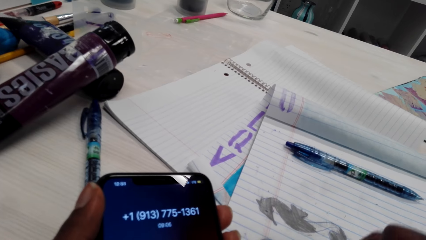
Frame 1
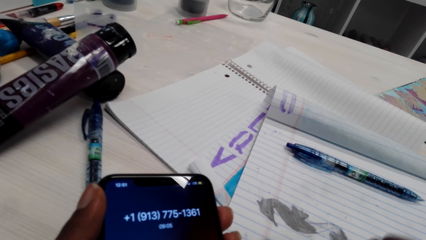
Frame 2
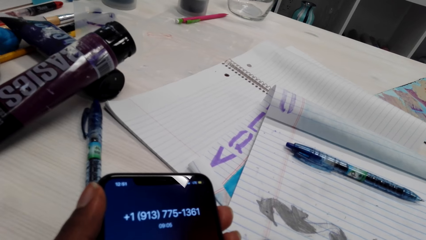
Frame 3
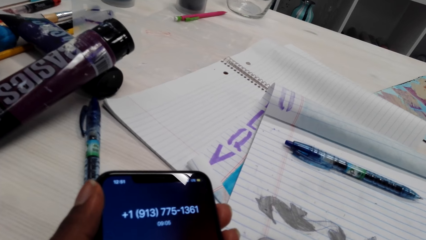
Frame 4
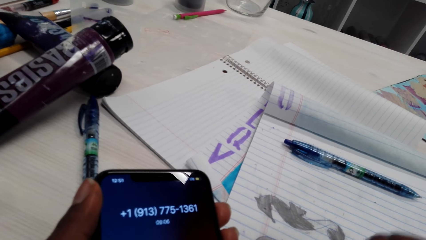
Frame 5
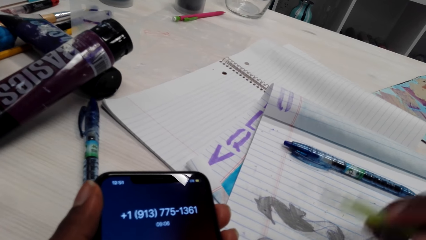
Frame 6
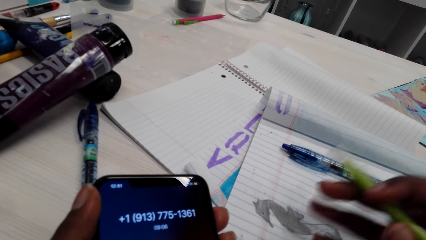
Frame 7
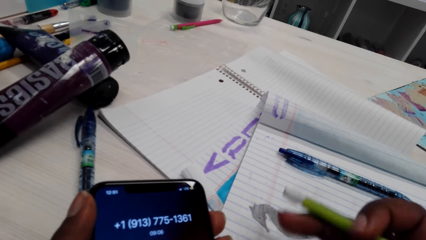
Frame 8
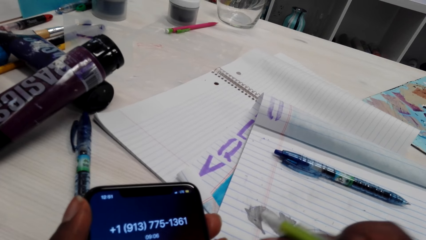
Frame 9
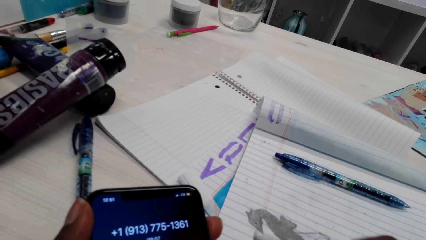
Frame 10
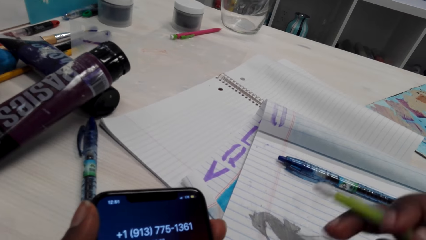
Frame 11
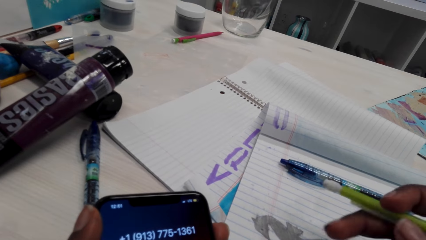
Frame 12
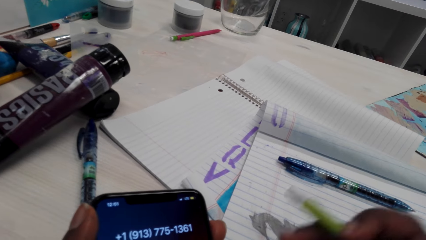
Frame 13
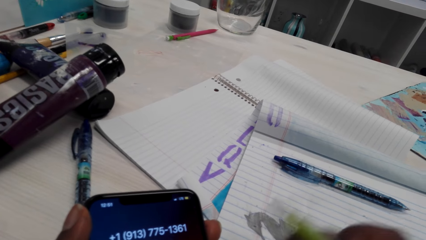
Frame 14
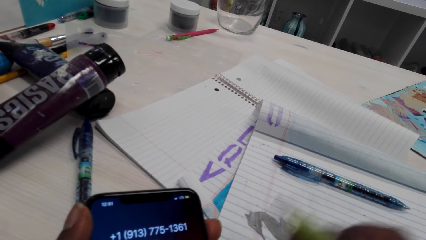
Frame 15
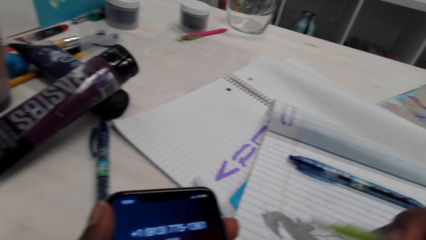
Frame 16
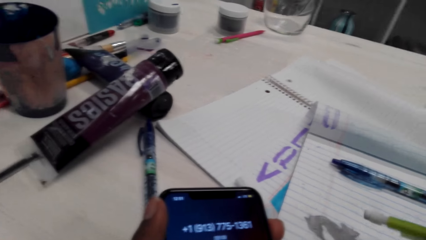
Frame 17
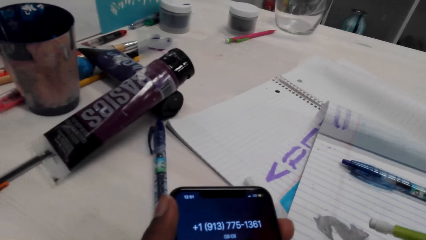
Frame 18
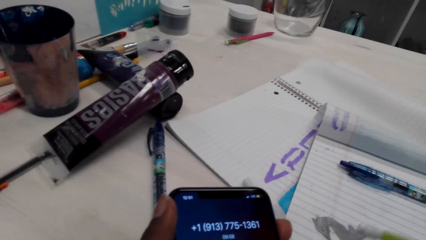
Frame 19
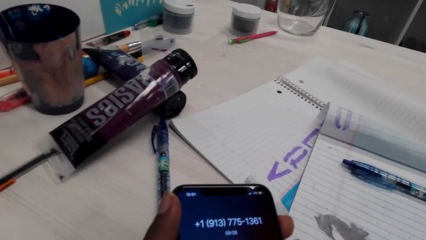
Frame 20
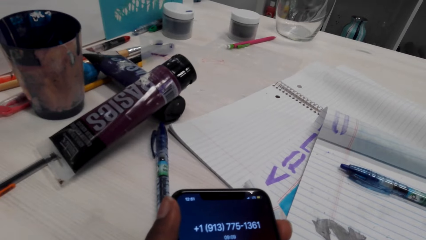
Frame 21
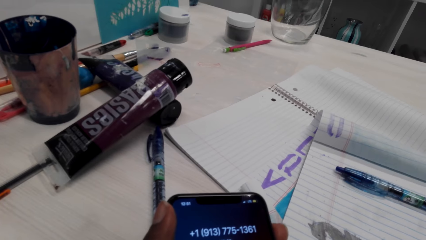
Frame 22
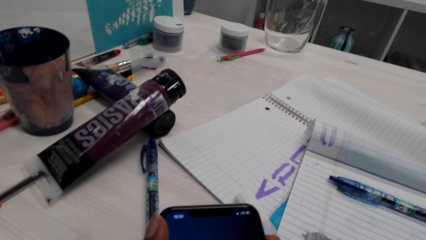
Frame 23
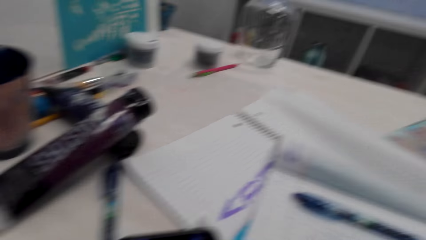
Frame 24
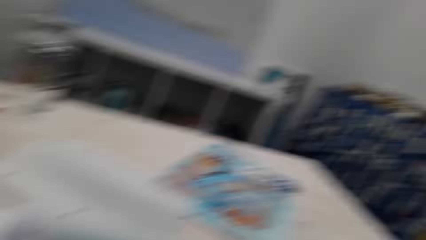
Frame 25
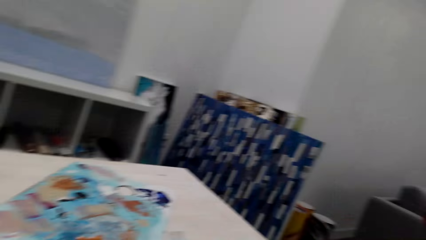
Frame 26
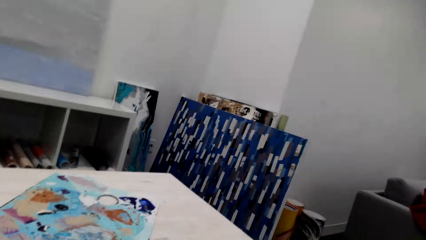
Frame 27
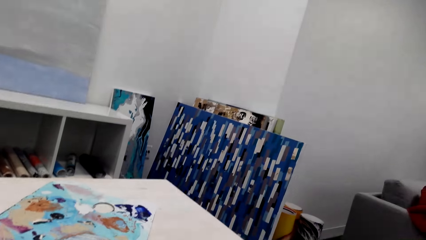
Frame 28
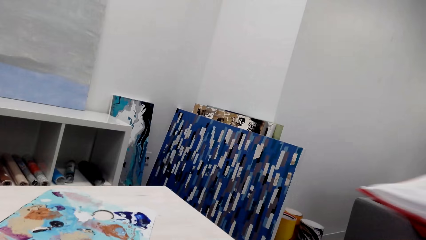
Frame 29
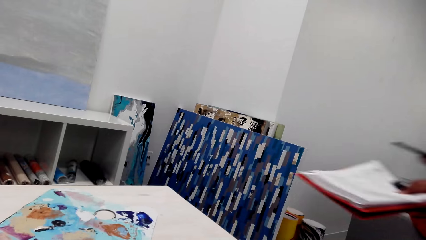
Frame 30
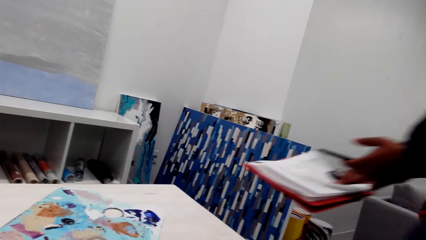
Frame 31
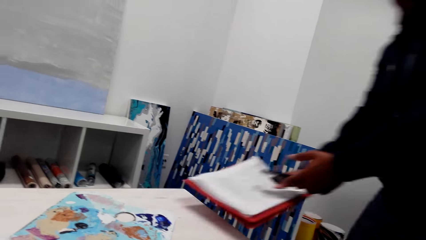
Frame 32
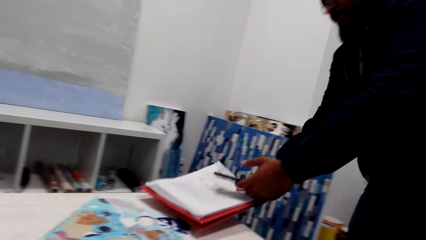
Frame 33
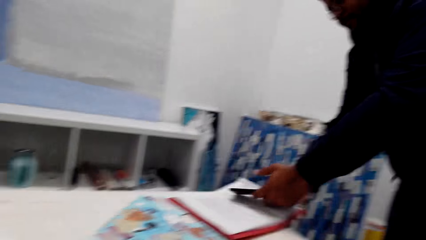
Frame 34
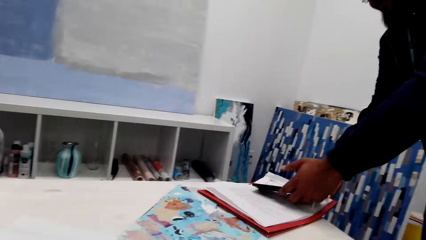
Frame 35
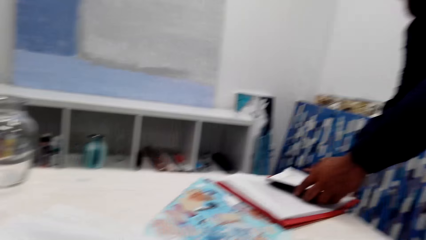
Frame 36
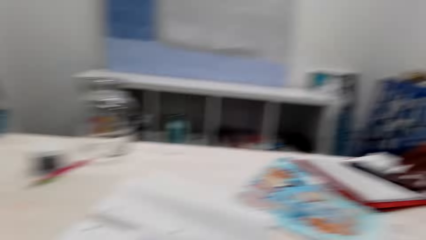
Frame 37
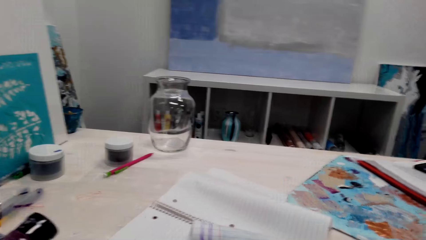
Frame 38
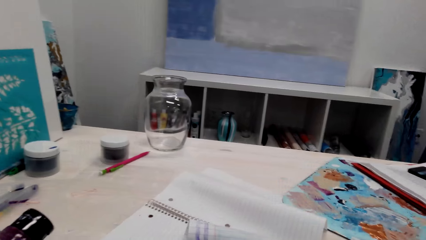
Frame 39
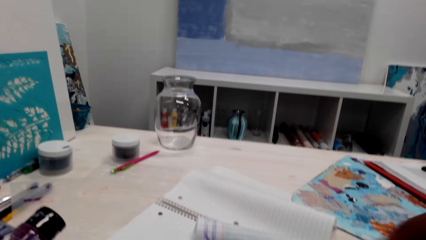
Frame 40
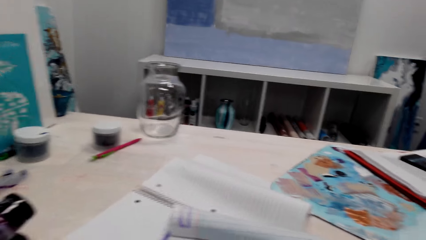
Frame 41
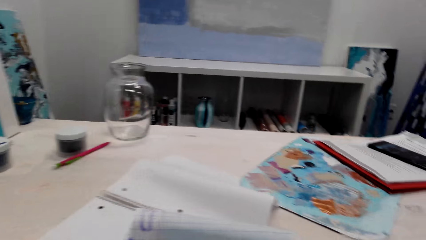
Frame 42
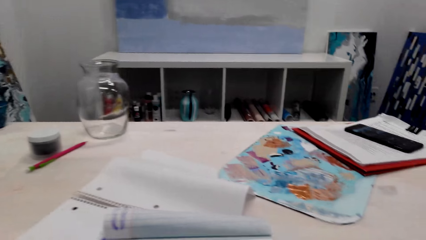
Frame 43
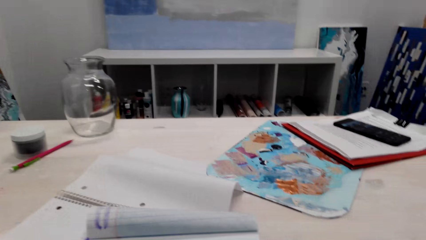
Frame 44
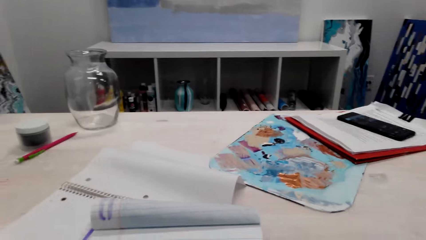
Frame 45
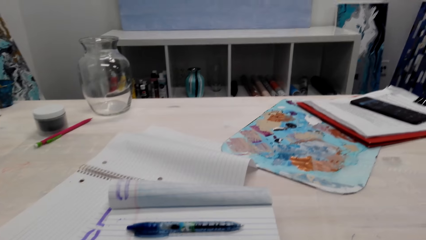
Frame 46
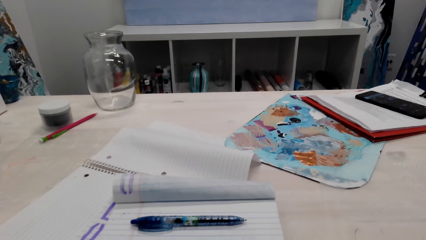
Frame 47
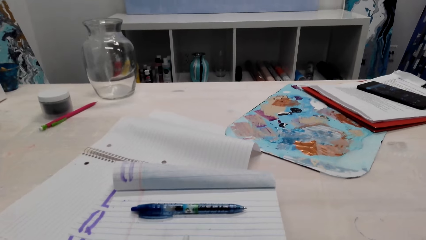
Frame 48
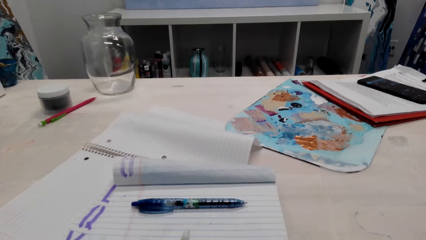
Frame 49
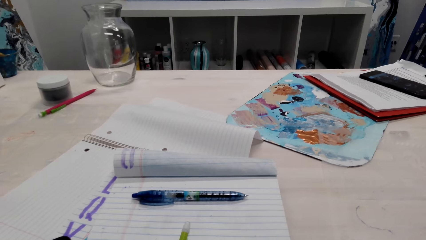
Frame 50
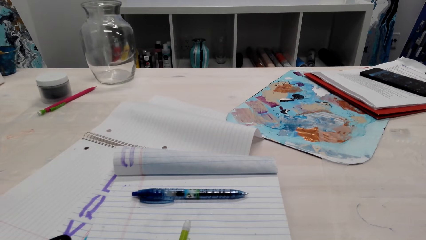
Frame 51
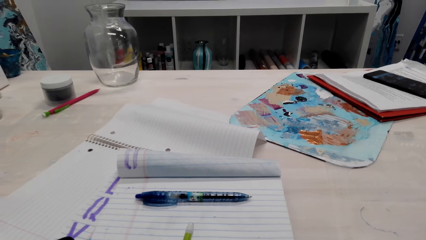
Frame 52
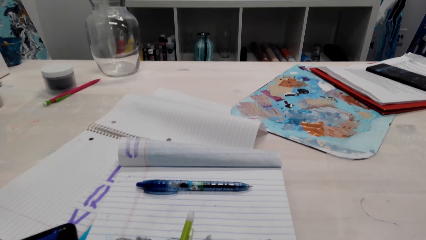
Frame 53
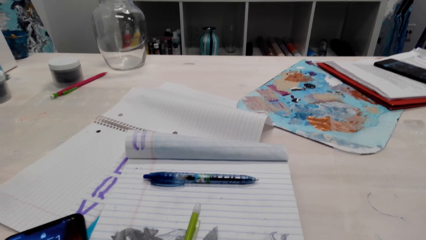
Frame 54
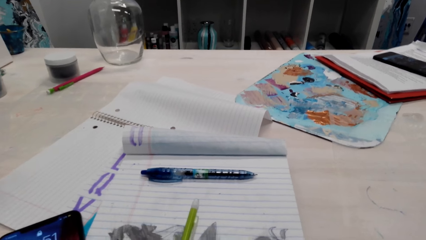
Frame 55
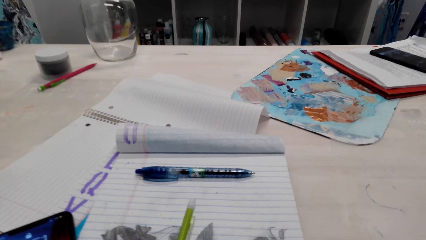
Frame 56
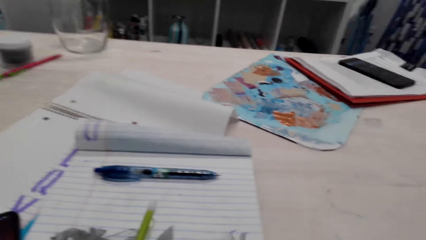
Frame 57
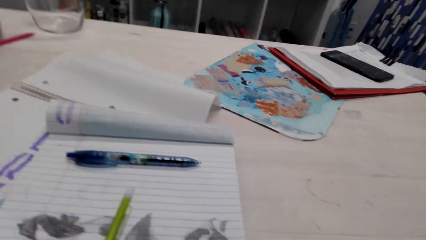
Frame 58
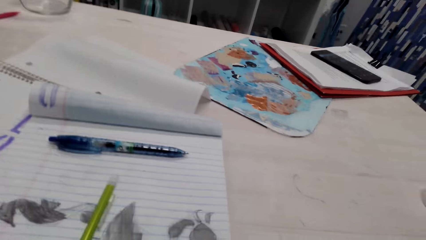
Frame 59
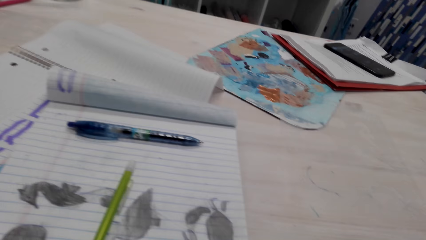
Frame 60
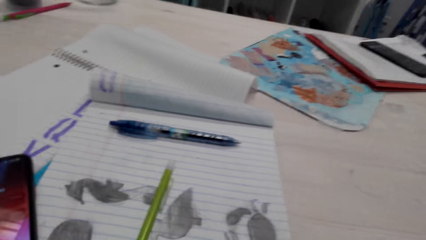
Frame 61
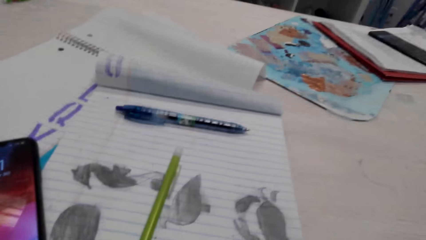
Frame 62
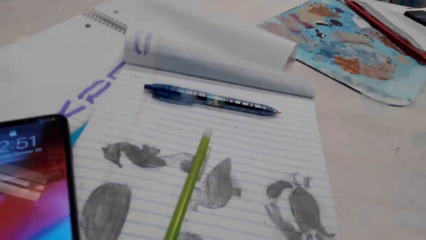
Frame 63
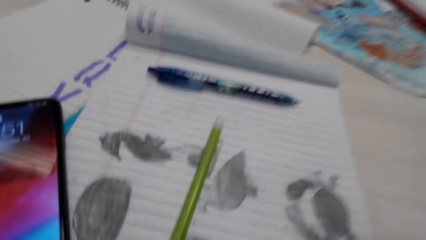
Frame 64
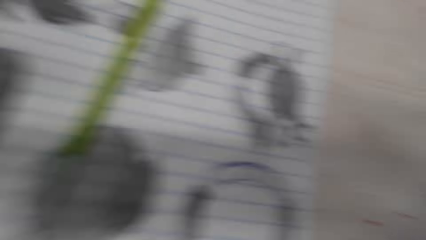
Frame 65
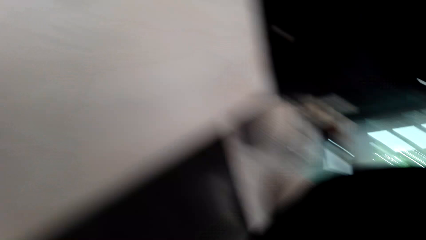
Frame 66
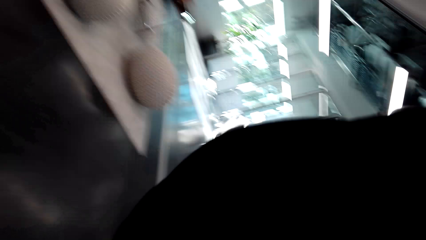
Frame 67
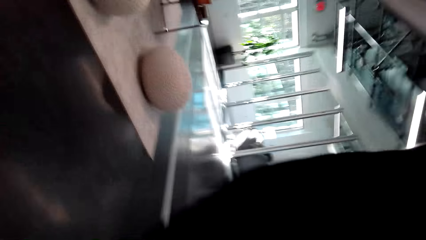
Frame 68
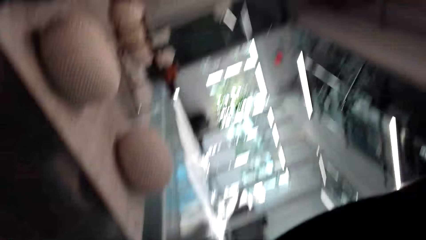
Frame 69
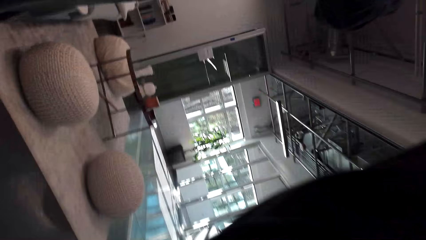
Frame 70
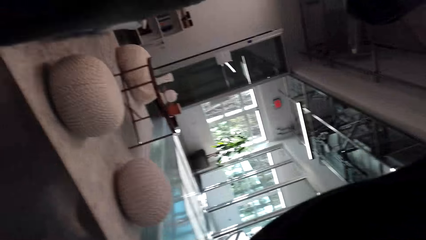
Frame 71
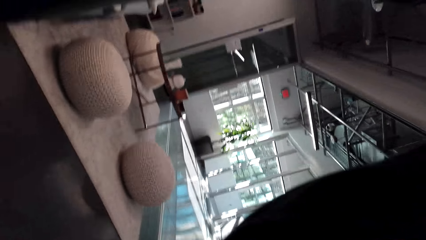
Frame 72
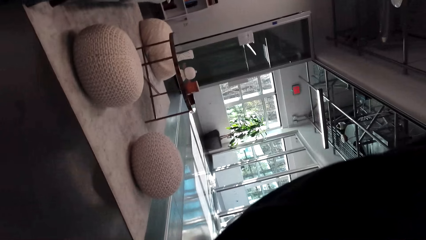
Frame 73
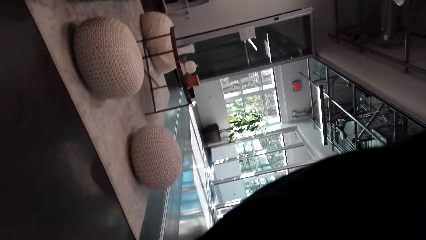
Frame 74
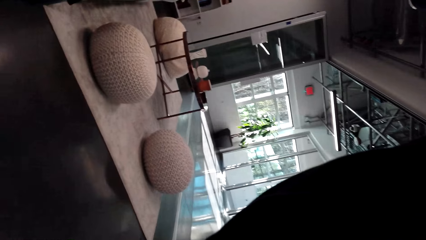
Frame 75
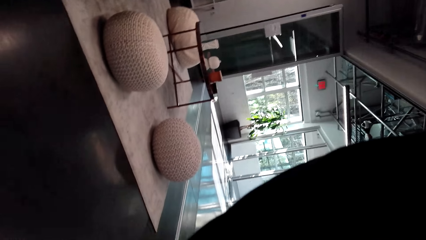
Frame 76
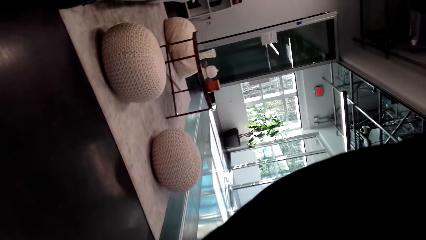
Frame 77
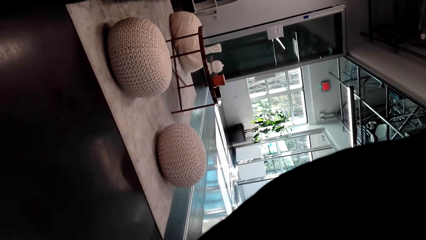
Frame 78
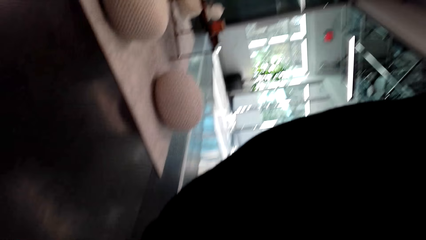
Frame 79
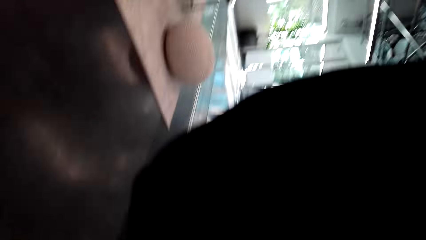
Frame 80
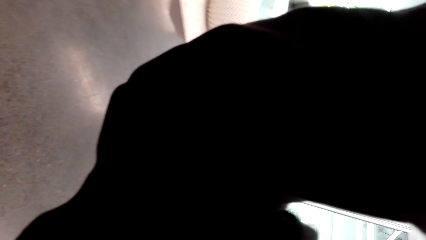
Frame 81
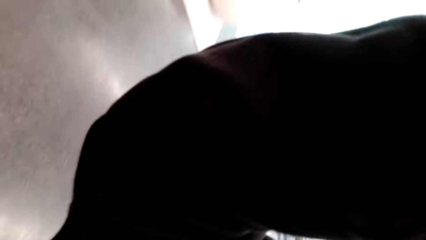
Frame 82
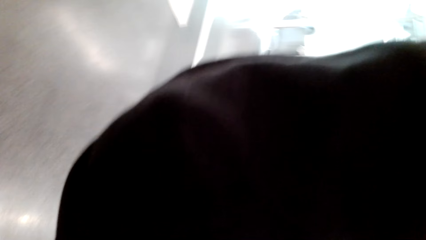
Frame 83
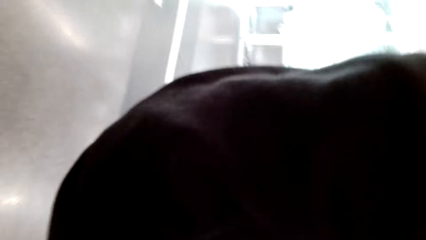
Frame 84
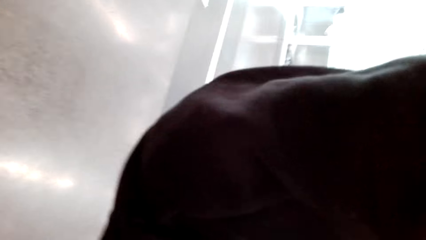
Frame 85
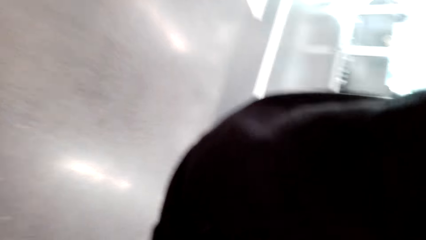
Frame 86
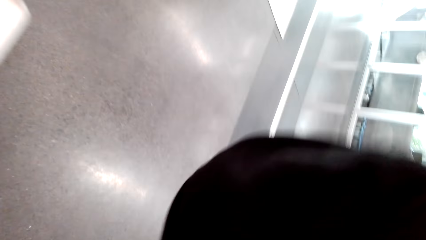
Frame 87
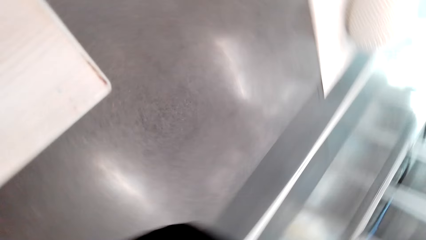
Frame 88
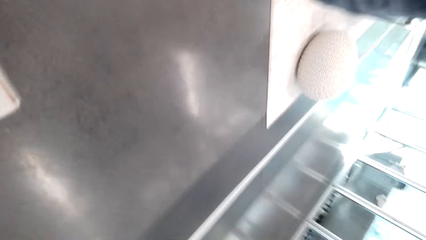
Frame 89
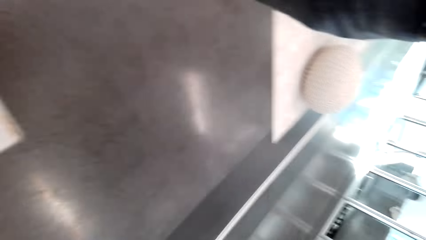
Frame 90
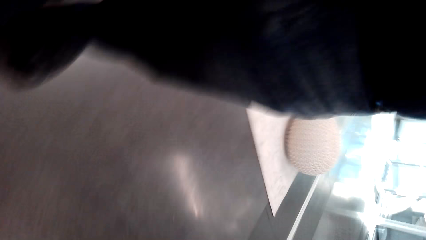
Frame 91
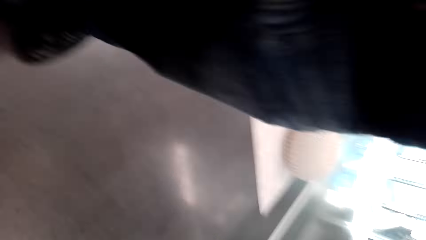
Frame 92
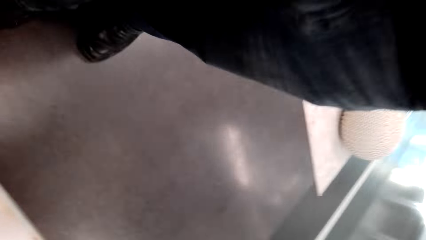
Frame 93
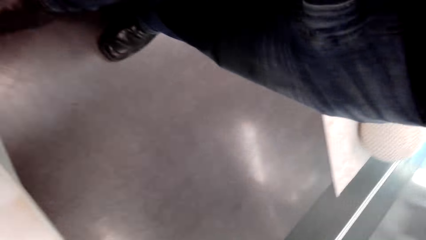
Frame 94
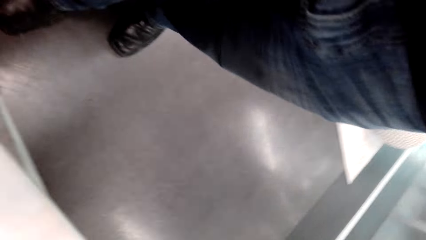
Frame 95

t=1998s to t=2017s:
The camera wearer rubs on the book with the pencil rubber. She rubs the diagram with her right hand. She looks at the paintings in the house. A man puts a file, papers and a phone on the table. The man holds the books and holds the phone. The camera wearer looks around on the table. The man adjusts the camera on the camera wearer's head.
